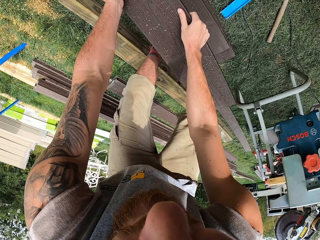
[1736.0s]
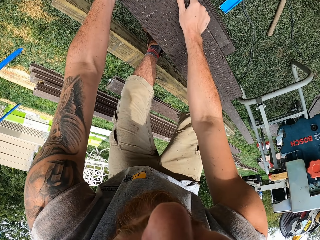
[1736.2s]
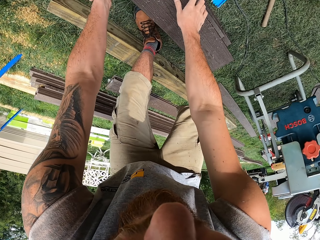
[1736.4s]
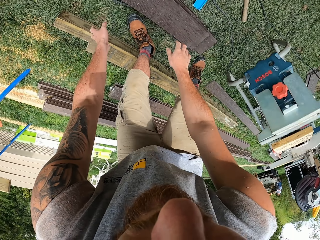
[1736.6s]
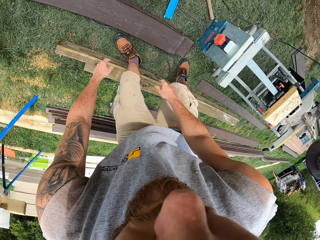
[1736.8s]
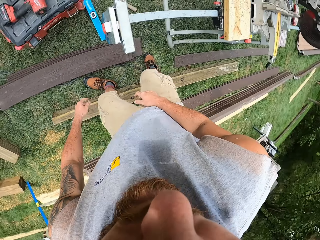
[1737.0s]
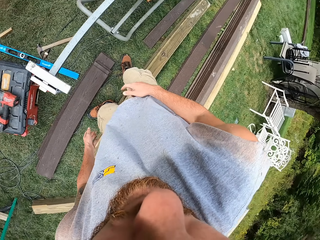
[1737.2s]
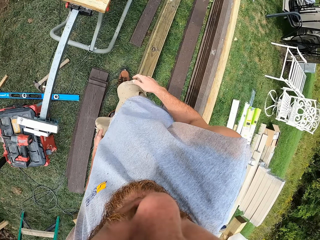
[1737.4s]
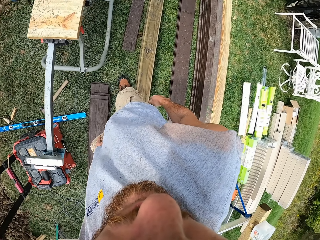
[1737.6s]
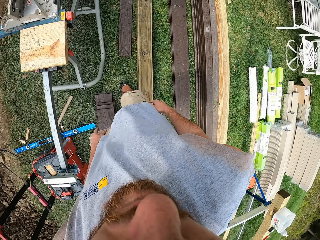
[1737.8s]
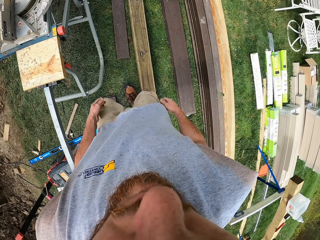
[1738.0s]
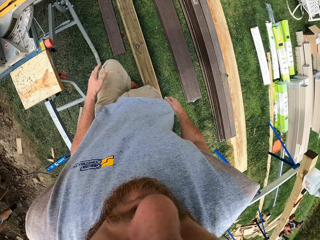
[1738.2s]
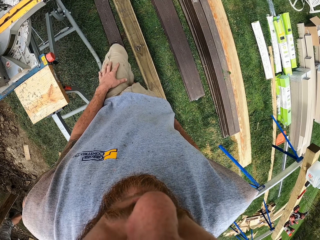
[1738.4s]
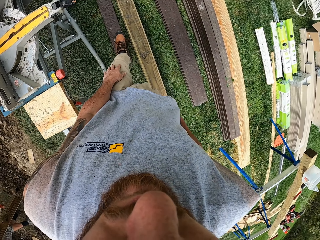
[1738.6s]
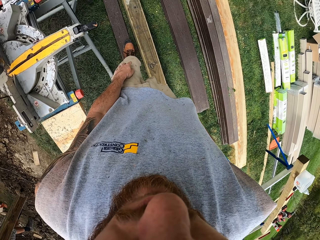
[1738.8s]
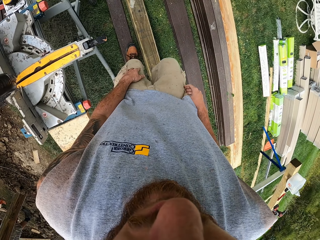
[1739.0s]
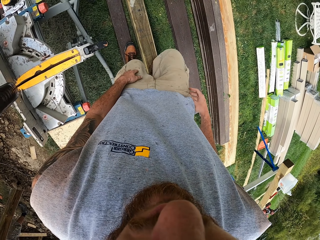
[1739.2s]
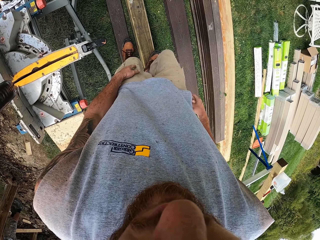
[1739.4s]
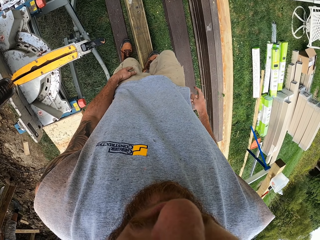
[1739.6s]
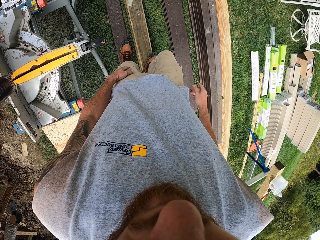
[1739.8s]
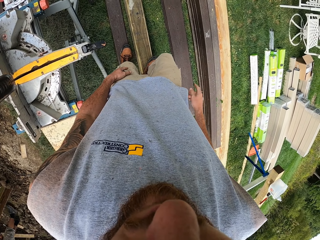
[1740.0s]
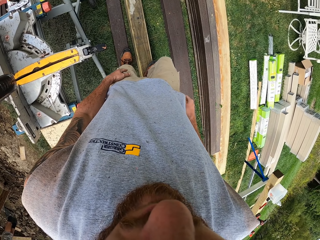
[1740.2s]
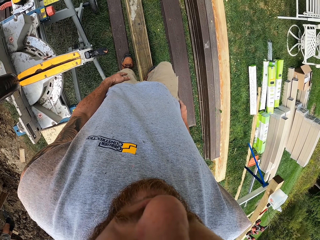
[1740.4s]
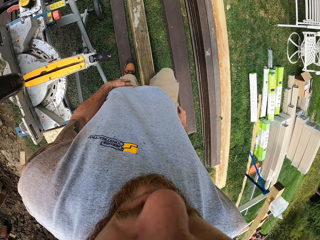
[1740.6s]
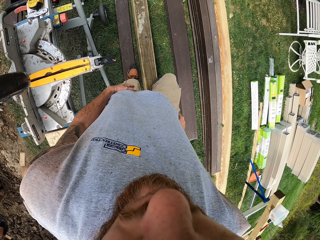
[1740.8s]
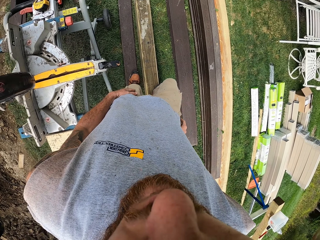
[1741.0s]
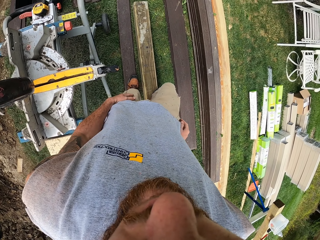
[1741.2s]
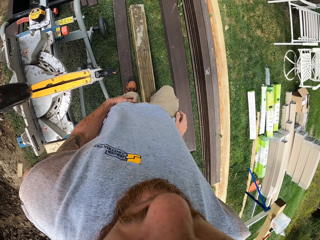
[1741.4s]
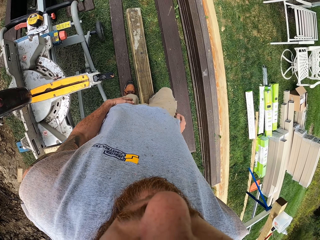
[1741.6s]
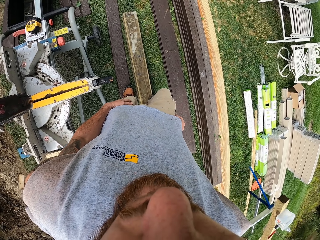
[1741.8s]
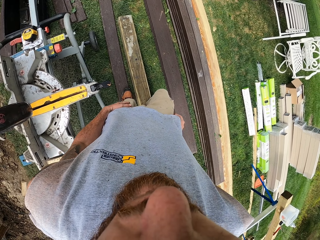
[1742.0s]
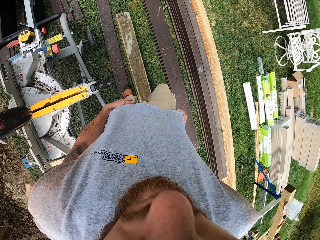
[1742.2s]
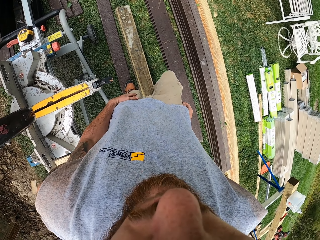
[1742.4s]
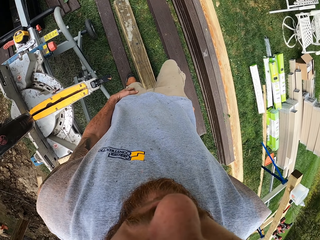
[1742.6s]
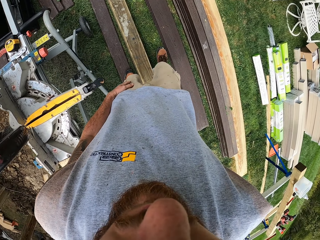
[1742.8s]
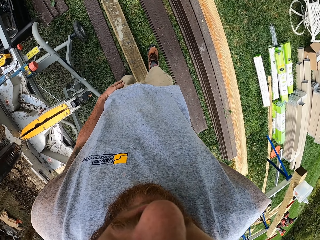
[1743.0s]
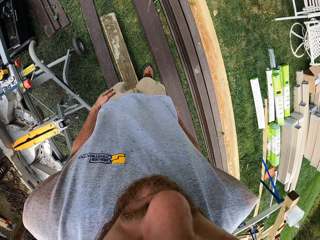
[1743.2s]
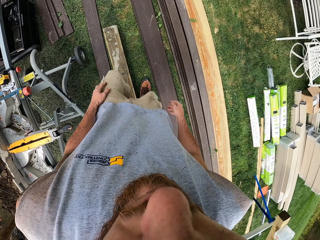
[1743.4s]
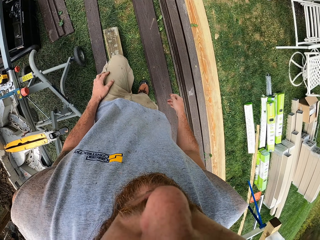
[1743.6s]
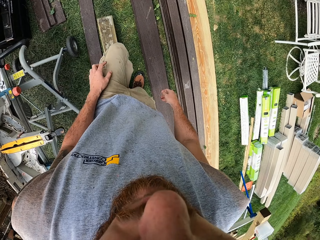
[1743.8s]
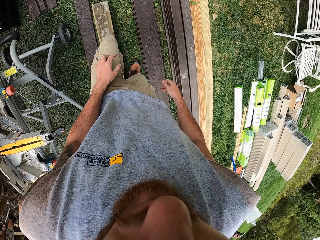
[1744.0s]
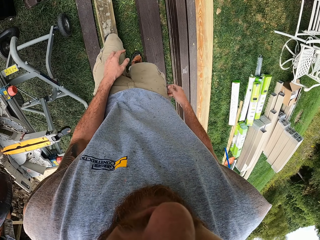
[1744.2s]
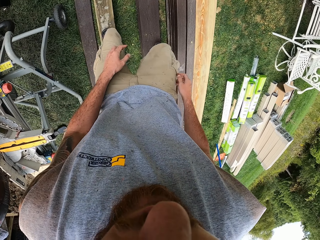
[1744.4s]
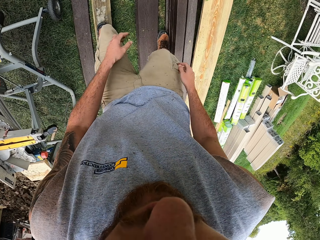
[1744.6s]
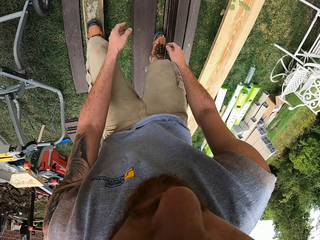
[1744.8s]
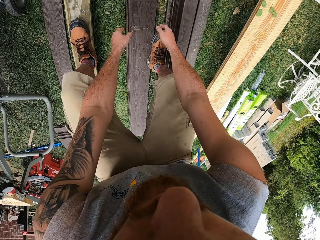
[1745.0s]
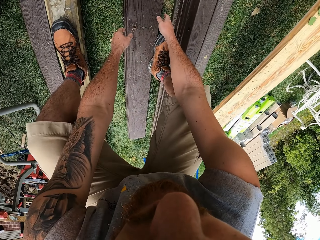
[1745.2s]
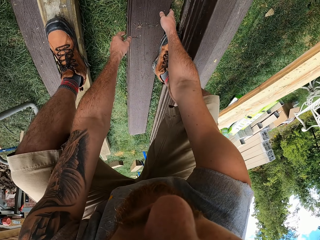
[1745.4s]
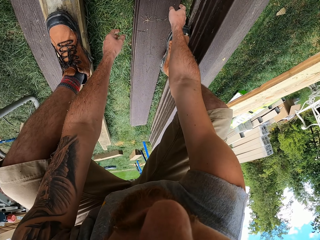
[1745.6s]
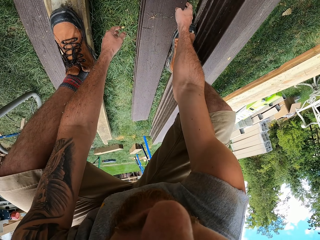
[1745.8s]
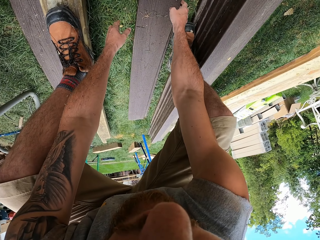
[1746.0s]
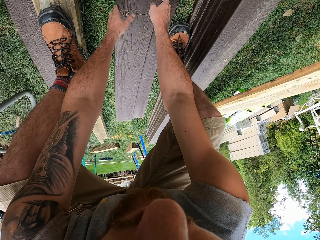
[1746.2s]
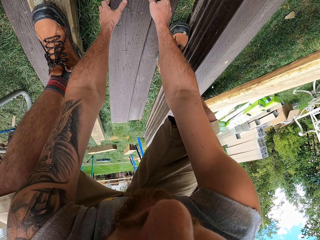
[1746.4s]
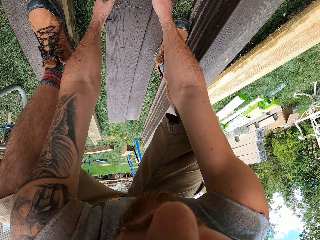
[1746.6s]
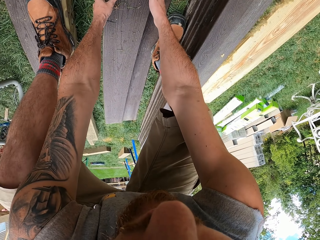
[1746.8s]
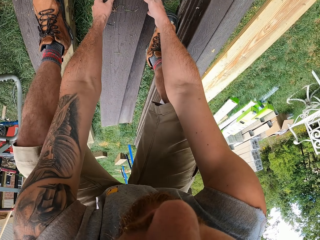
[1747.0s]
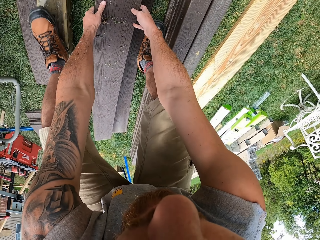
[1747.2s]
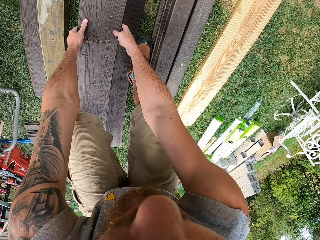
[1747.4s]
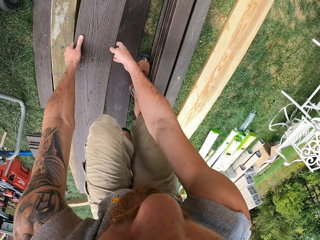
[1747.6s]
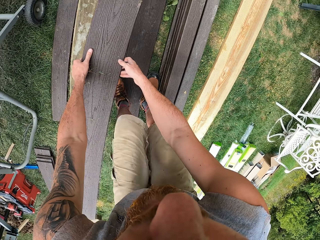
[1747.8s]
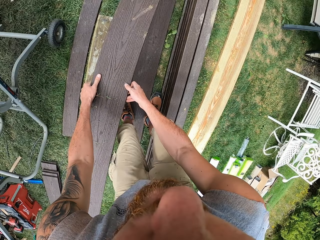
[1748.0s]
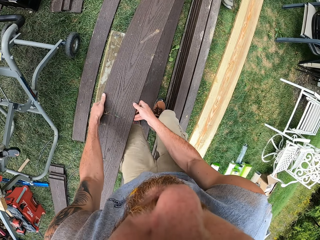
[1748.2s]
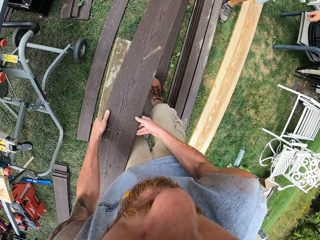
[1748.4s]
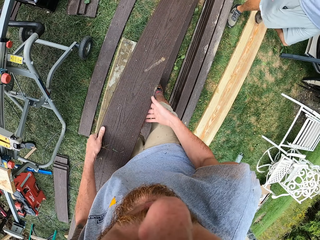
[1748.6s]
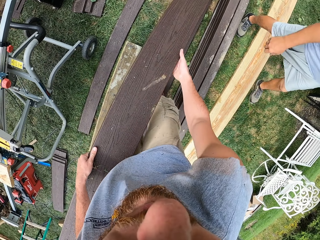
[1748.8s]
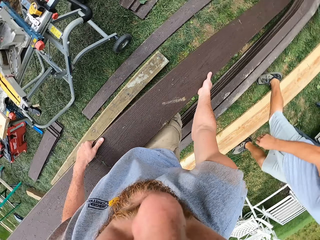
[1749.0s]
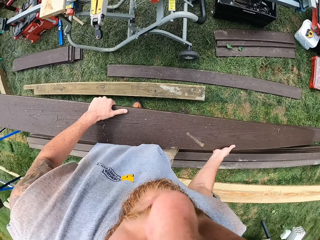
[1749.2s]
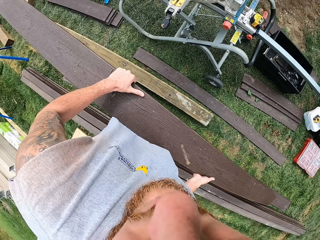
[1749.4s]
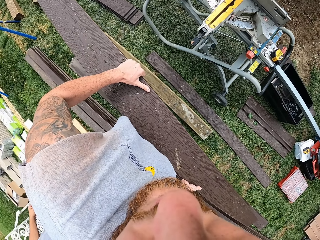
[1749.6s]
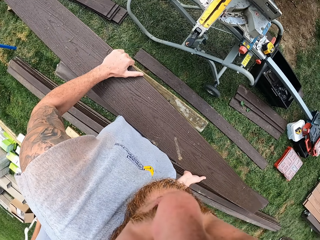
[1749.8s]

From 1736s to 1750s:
The camera wearer puts the timber on the ground. They walk around. They look around. They pick up wood on the ground.

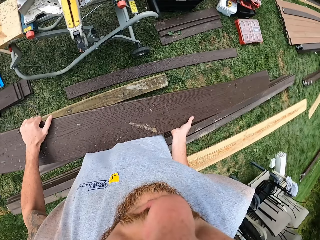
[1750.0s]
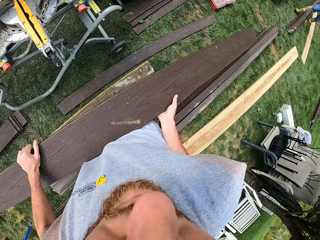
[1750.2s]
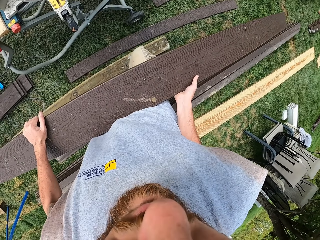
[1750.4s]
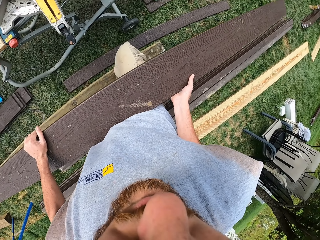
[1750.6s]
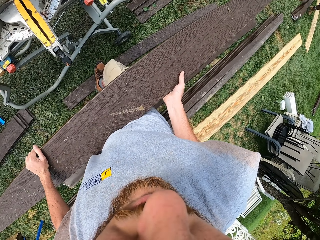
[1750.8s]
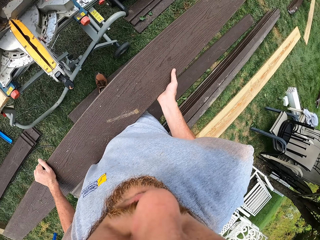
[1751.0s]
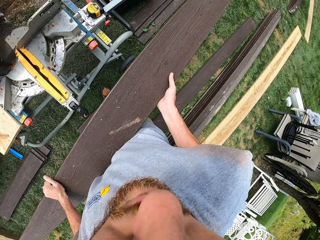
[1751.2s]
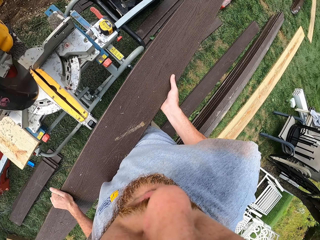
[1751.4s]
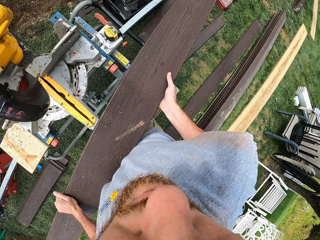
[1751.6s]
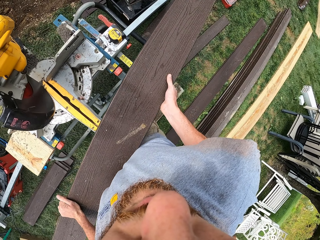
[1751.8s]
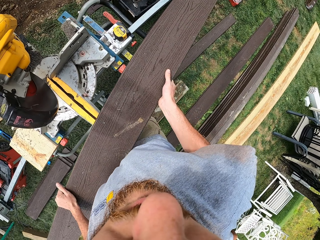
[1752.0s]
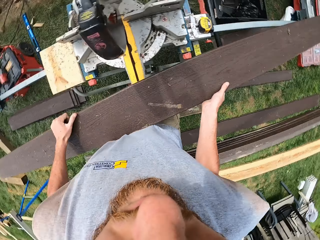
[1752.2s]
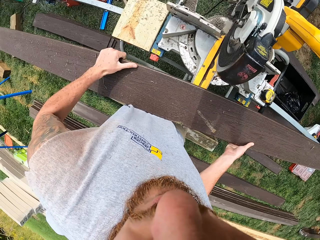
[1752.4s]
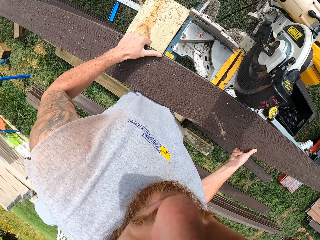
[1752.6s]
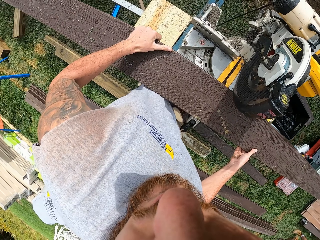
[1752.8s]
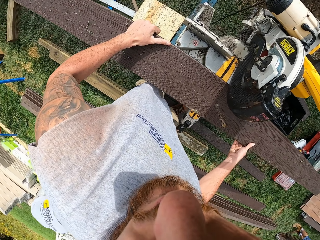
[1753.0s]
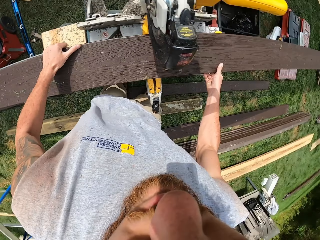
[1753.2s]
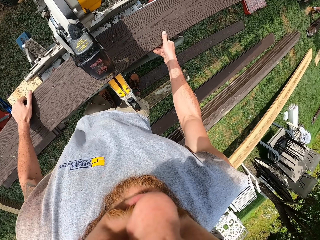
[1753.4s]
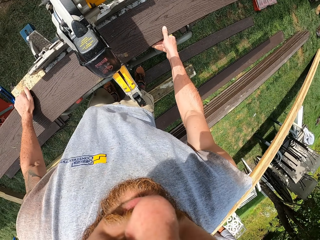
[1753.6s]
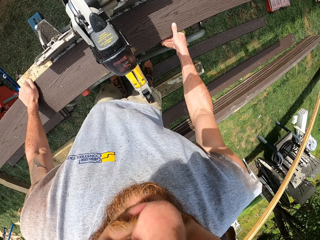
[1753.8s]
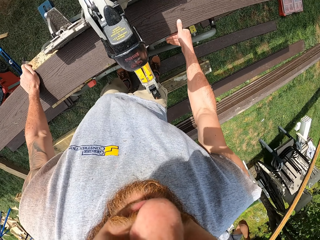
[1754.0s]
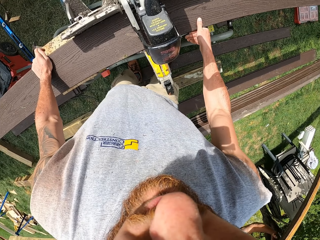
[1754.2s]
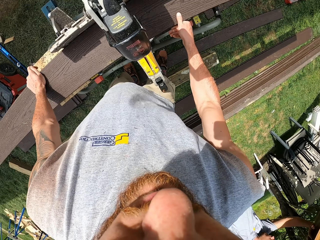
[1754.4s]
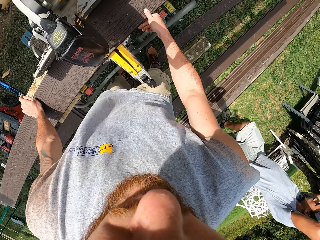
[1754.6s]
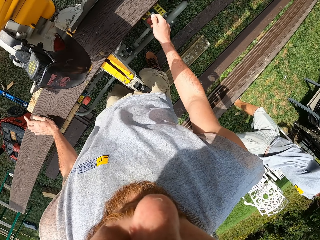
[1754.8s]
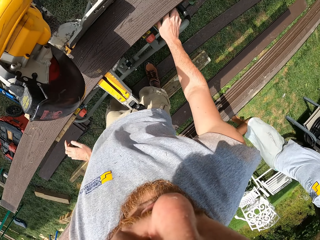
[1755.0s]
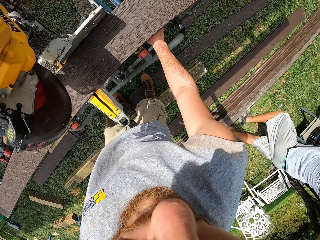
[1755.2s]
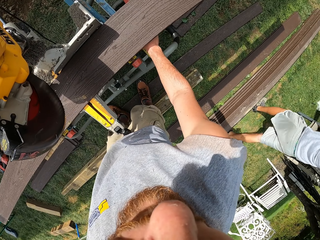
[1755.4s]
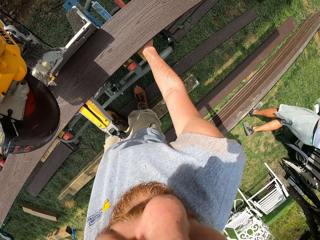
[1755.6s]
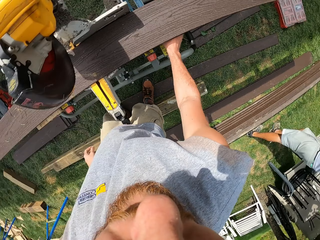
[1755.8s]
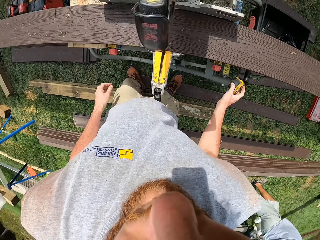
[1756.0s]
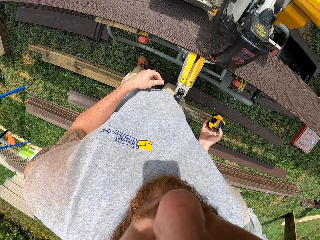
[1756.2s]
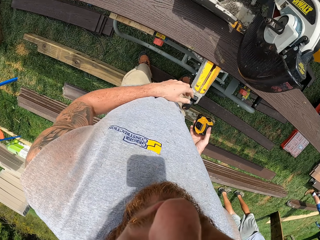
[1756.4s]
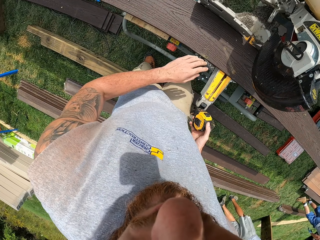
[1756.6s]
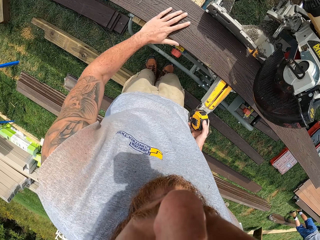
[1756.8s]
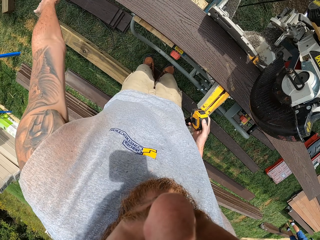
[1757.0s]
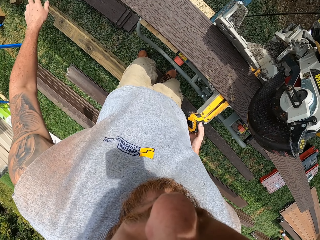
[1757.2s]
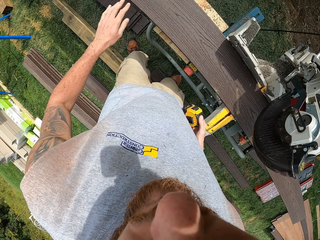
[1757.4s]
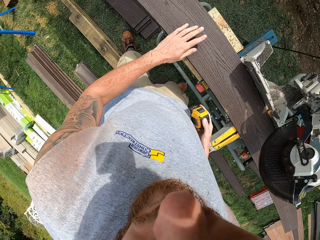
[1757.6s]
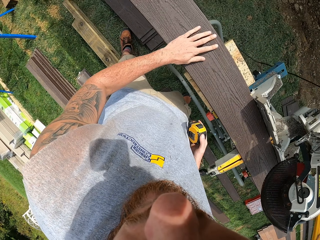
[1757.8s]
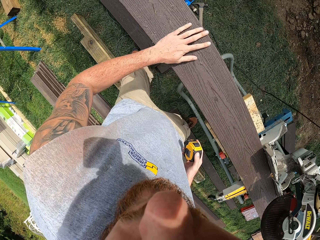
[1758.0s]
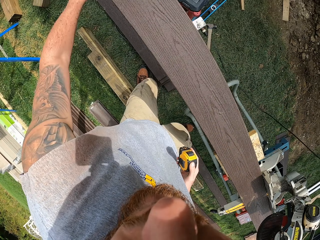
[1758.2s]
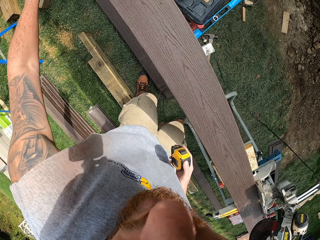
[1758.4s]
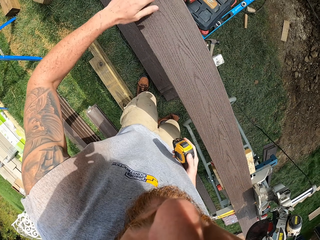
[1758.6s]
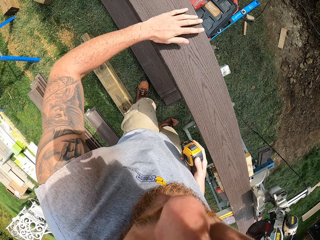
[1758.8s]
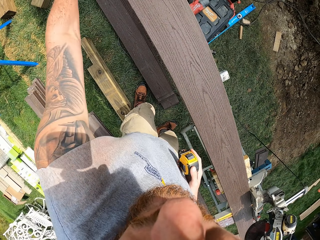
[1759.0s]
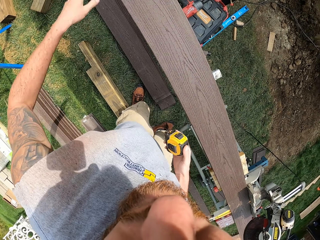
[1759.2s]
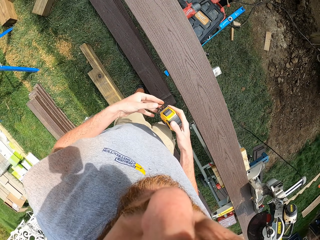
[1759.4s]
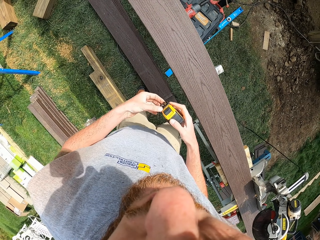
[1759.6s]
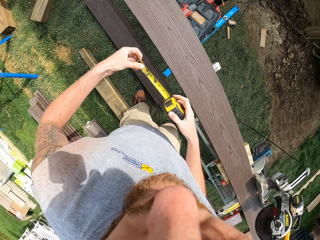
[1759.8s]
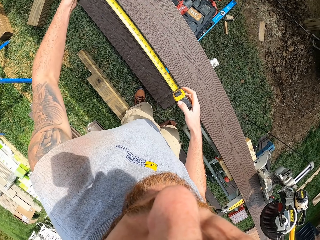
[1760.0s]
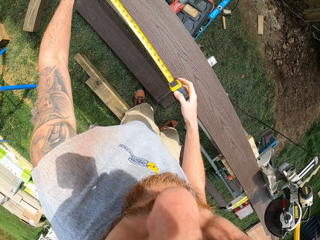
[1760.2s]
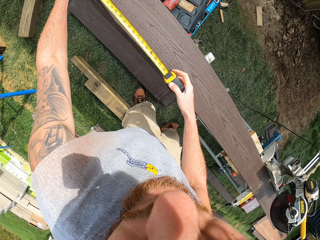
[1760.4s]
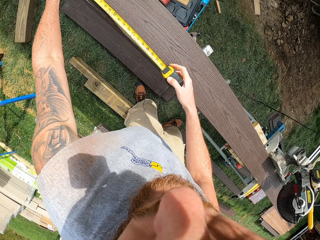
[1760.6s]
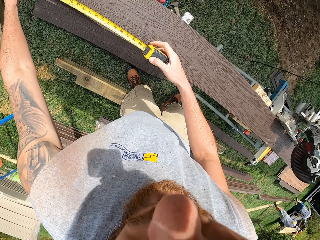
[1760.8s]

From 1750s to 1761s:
The camera wearer places the wood on the wood cutter. They pick up a tape measure. They wipe the wood with a hand. They open the tape measure. They measure the wood with the tape measure.
